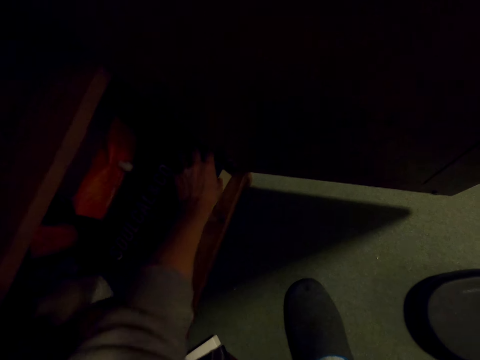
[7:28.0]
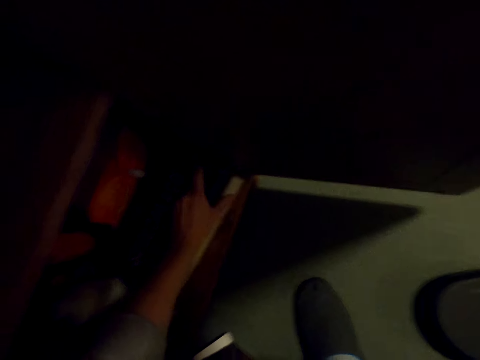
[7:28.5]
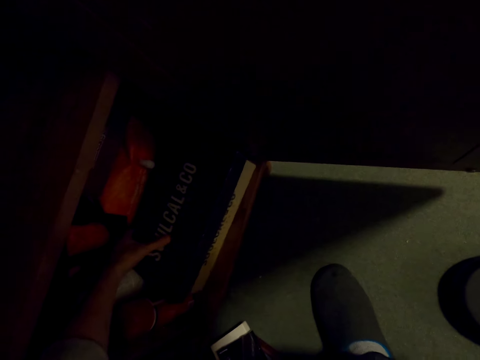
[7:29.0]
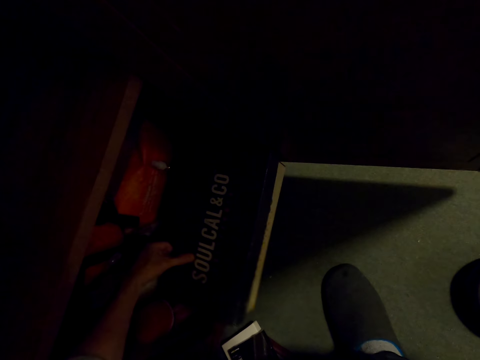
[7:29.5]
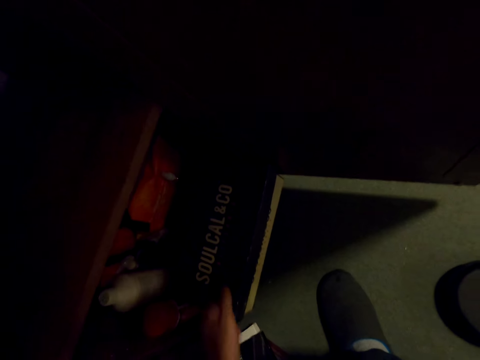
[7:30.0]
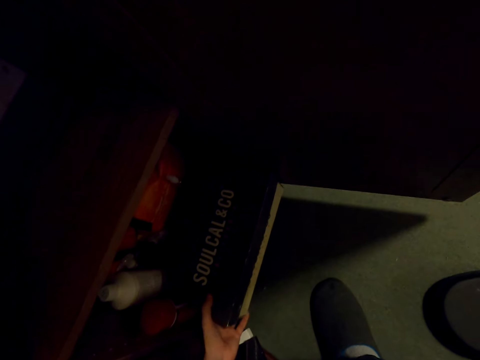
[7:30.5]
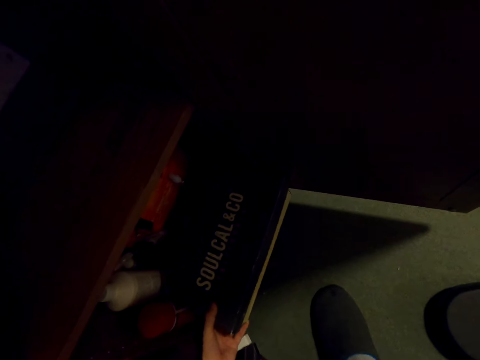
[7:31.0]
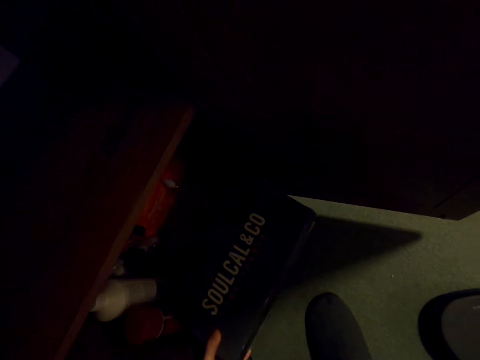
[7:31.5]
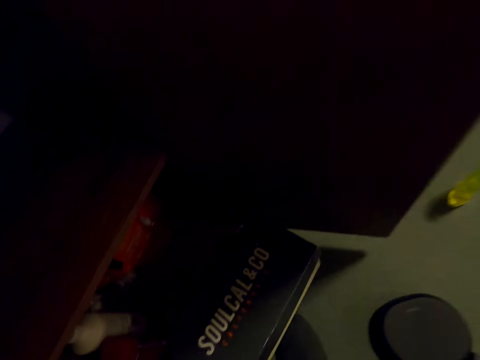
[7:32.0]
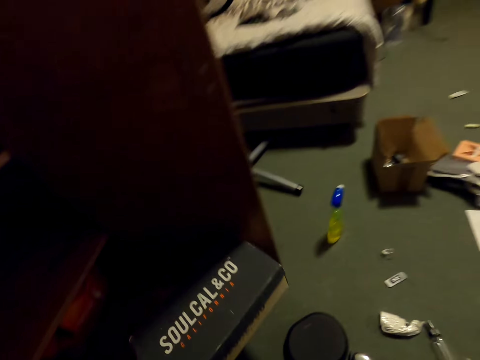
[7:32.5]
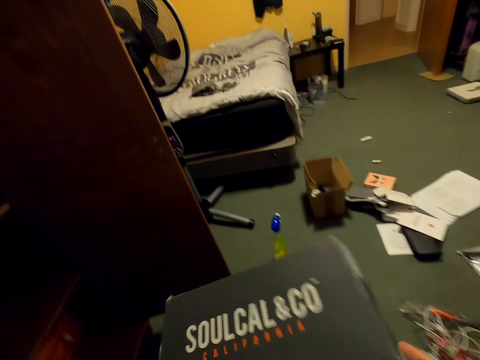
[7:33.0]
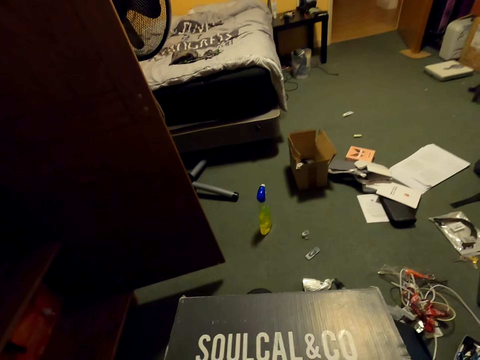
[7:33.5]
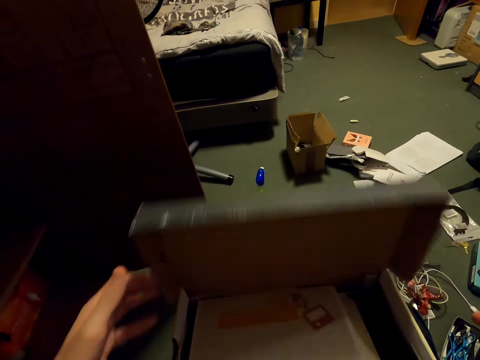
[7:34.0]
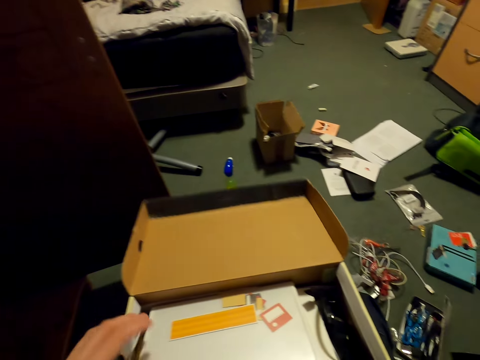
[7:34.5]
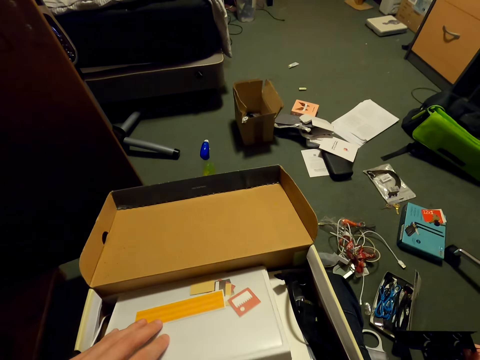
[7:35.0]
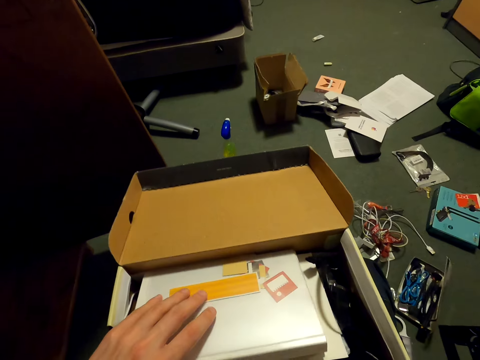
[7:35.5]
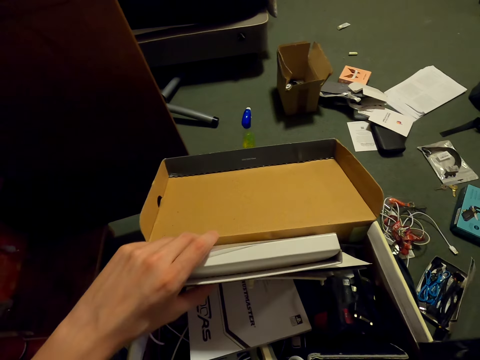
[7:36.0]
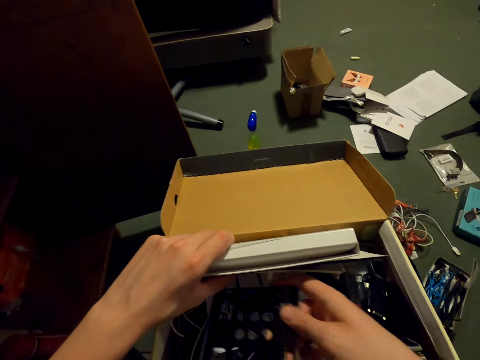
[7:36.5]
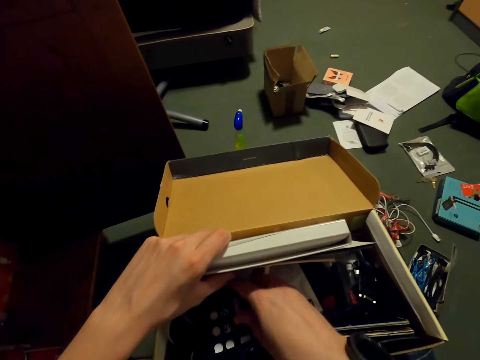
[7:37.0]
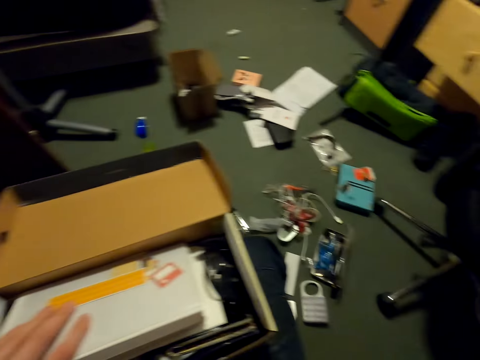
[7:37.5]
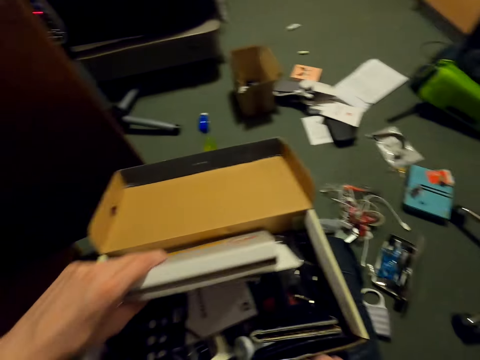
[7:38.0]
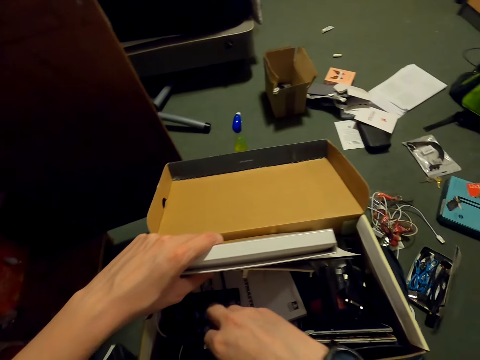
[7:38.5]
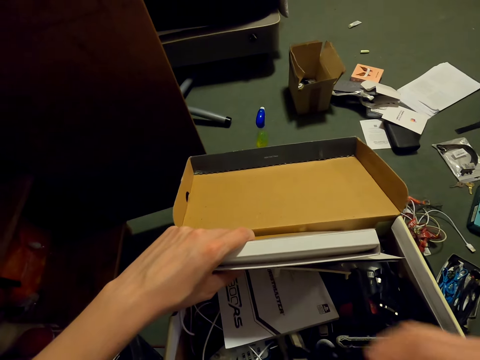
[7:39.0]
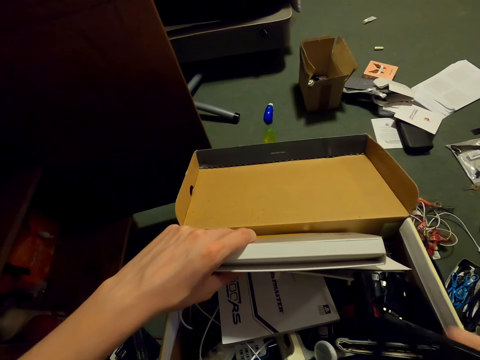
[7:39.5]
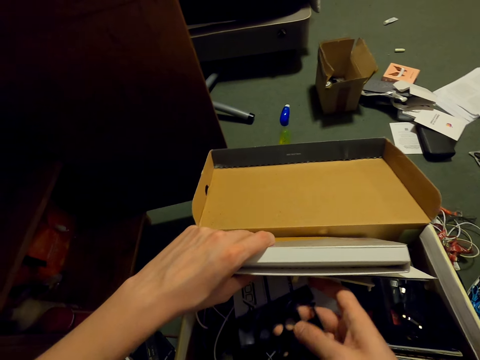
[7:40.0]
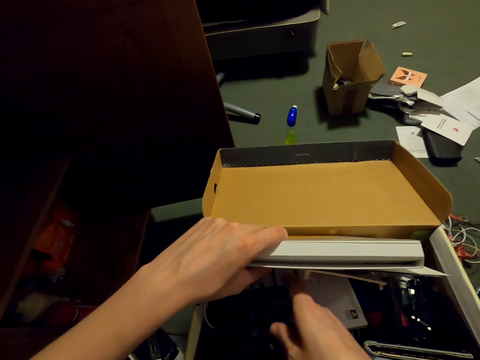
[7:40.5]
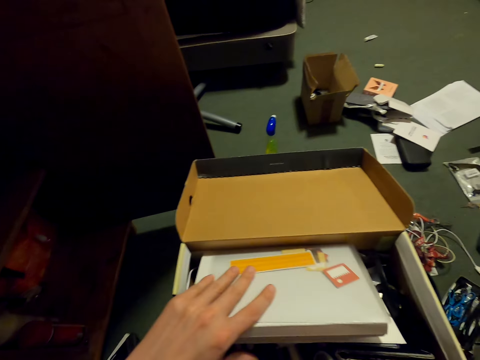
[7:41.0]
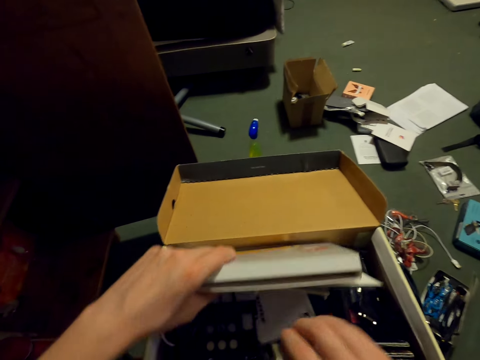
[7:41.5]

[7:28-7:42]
The camera wearer arranges some books in the cupboard. They pick a box. They hold the box with both hands and open the box with the left hand. They pick the box. They put something in the box.

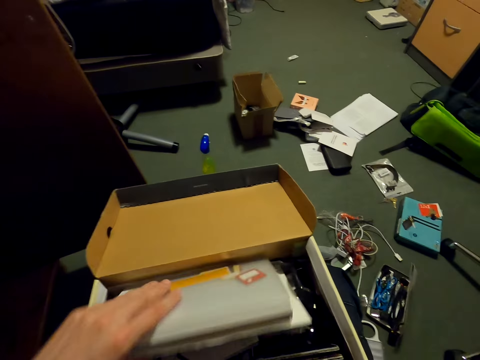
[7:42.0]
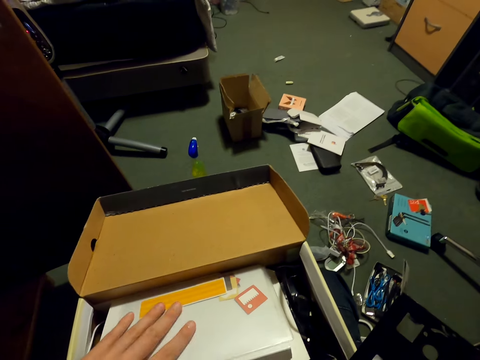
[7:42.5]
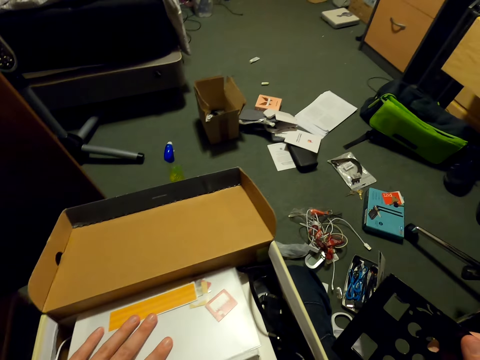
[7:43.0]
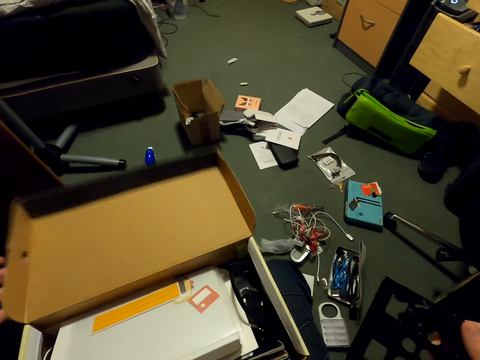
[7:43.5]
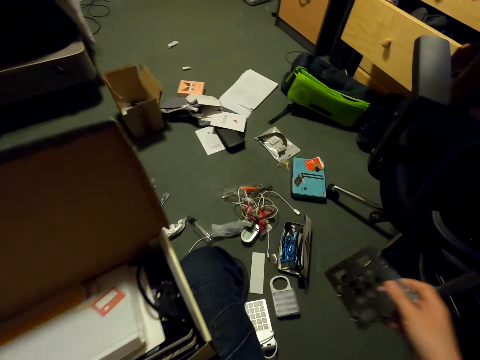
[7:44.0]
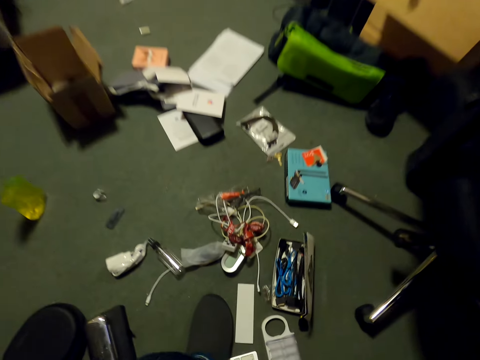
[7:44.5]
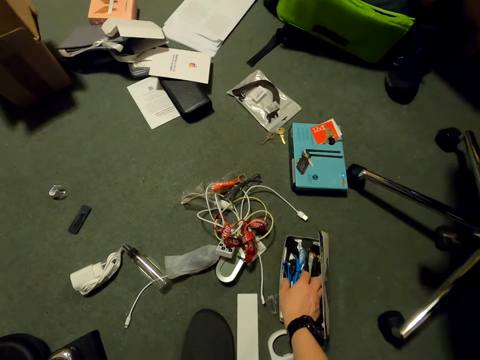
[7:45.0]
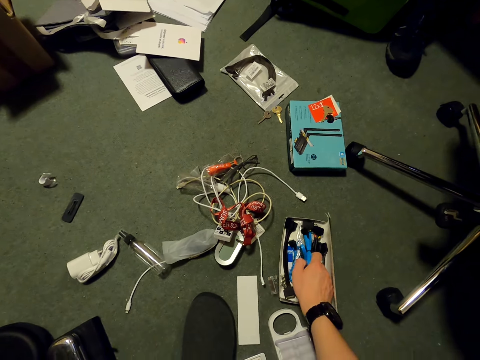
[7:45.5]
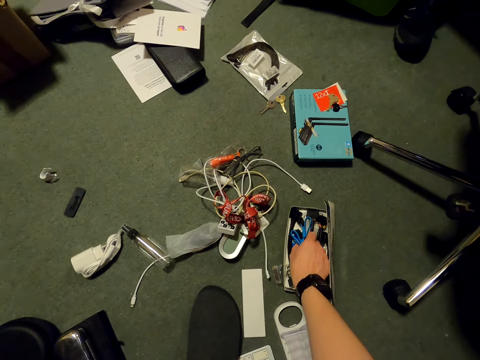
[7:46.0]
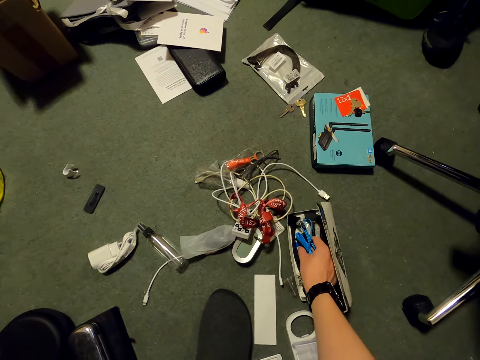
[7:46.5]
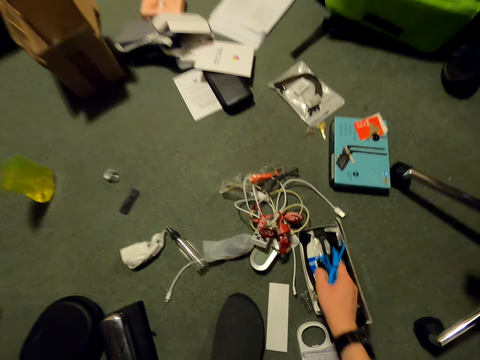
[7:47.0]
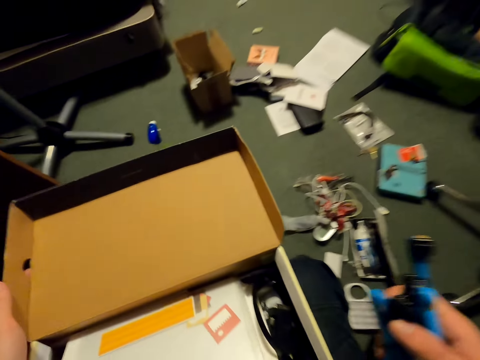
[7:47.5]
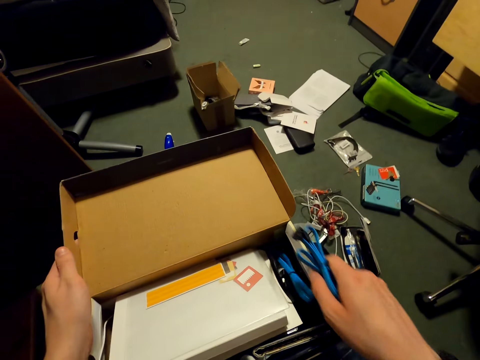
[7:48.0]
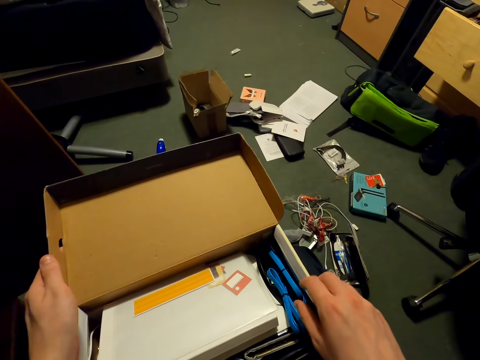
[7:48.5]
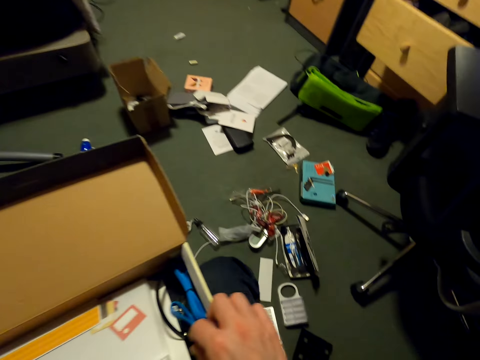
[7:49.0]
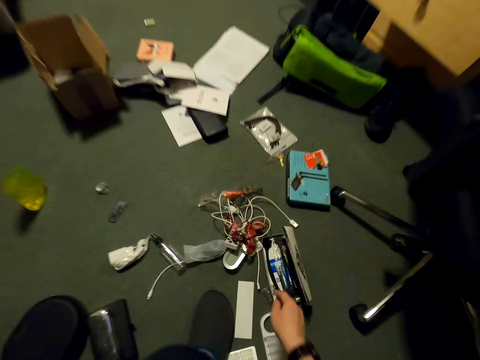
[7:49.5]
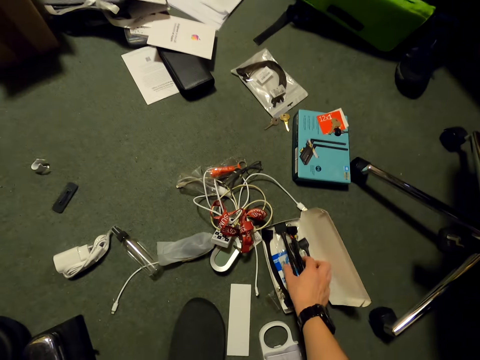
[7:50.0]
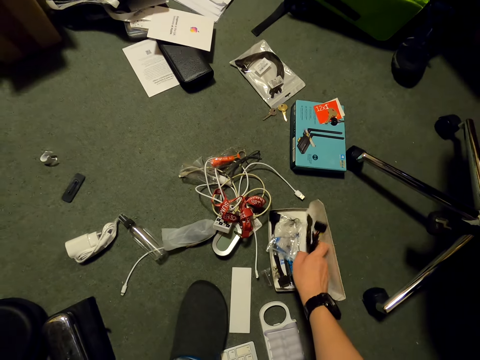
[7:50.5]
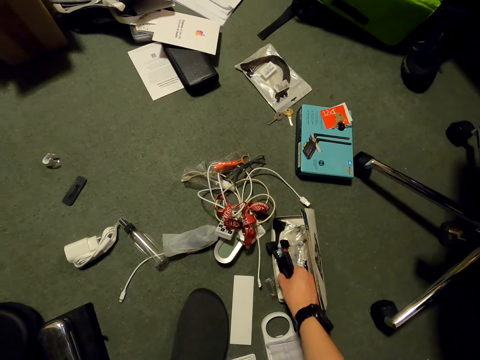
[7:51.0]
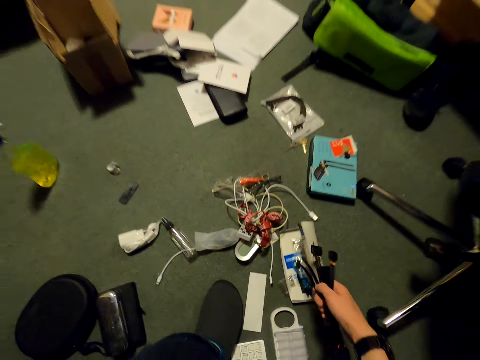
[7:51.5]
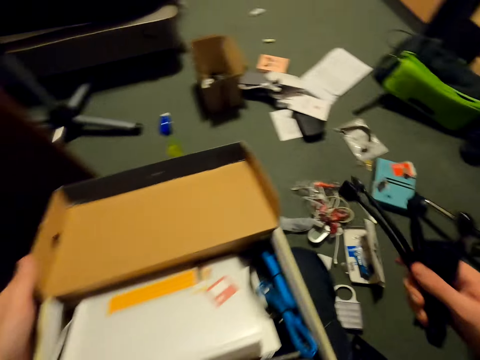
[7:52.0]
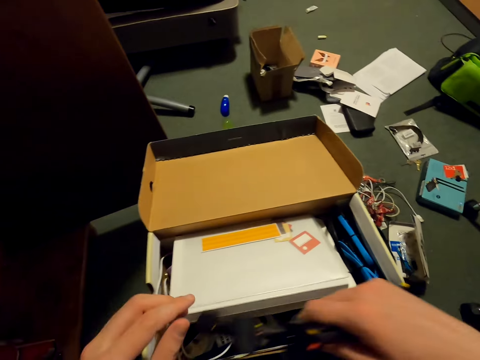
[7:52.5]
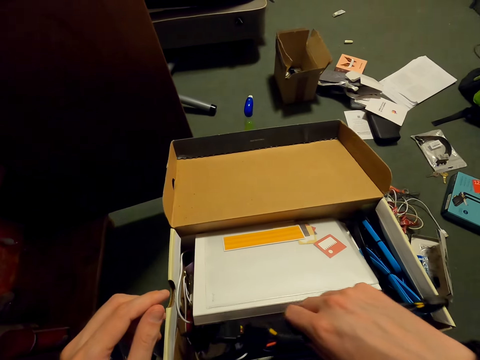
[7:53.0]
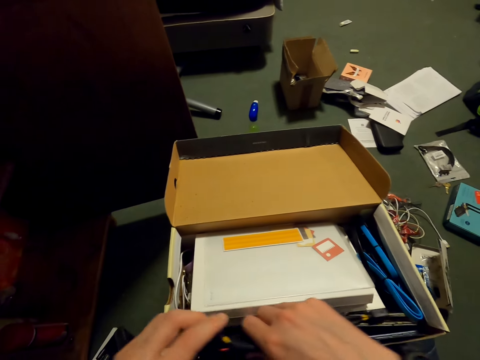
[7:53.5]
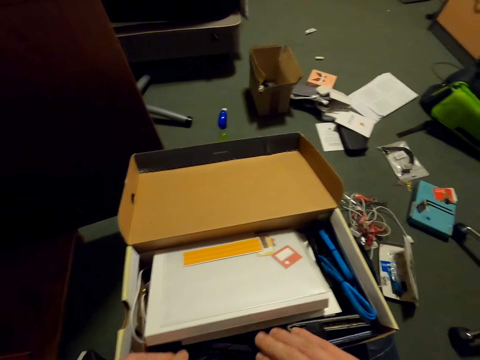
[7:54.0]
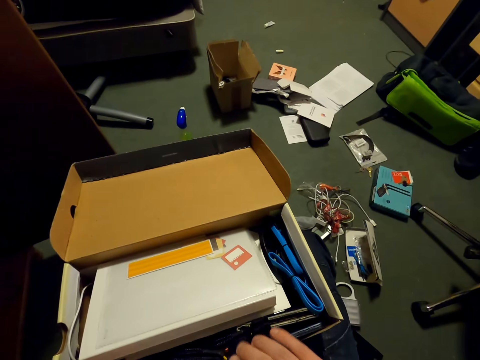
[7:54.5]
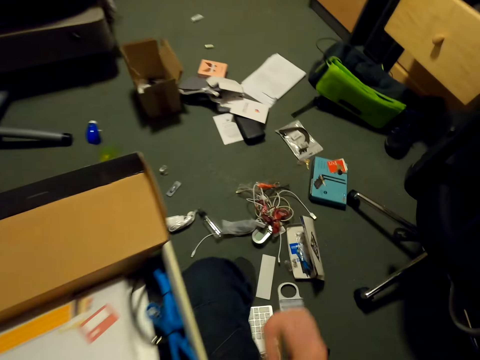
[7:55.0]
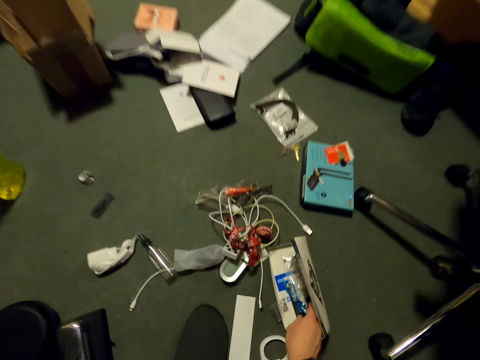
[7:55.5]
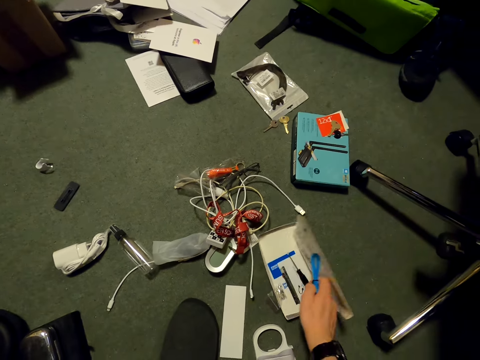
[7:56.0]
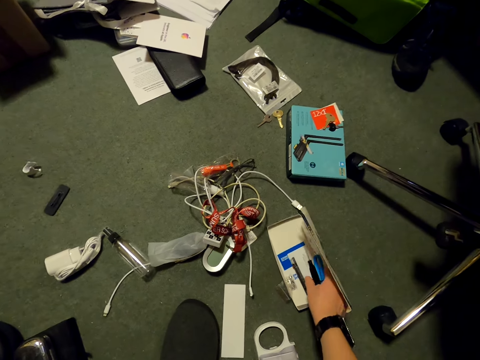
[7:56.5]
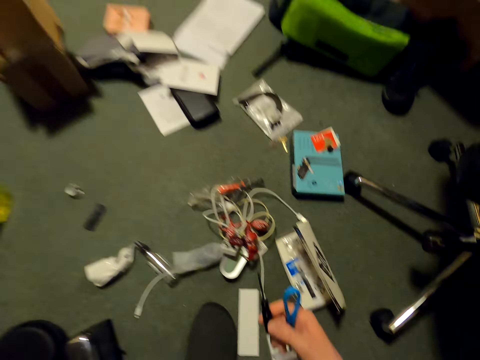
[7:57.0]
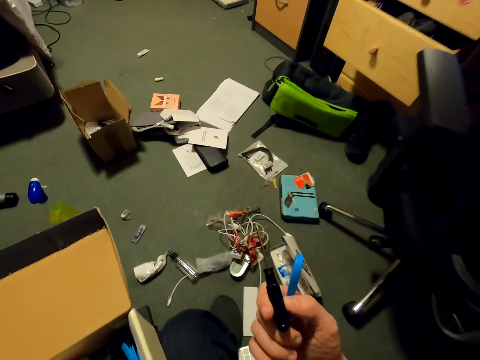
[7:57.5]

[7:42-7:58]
The camera wearer puts the box aside. They drop something on the floor. They pick cables from the box and place the cables in the box. They pick the cables from the box and arrange them in the box. They put the cables in the box. They pick a screwdriver from the box.
